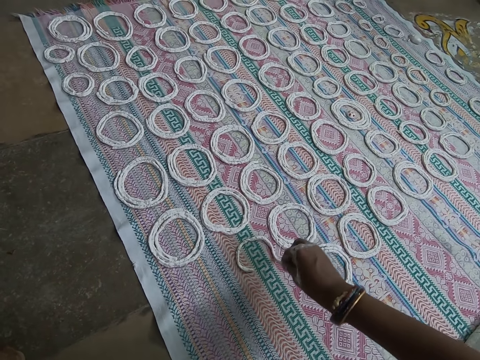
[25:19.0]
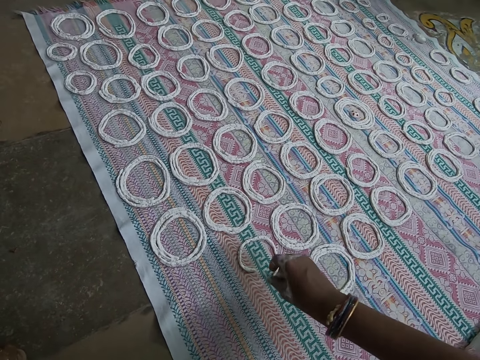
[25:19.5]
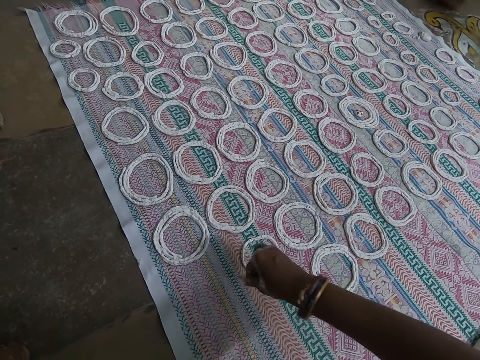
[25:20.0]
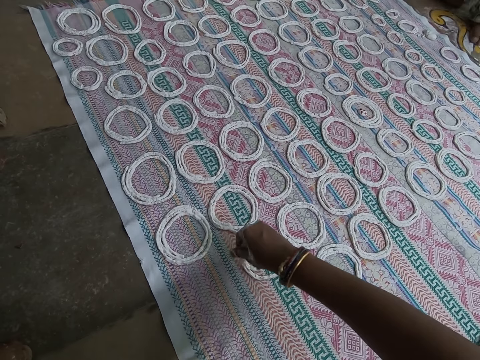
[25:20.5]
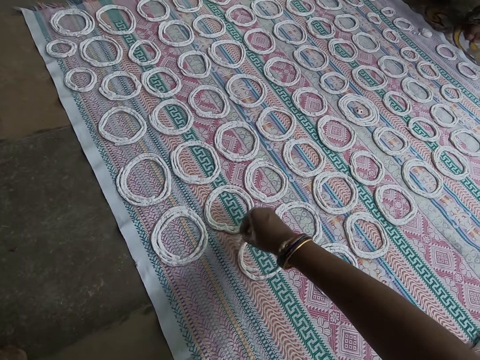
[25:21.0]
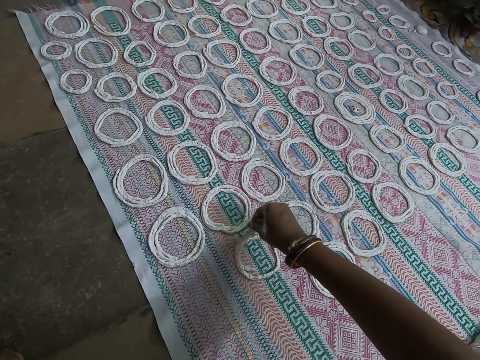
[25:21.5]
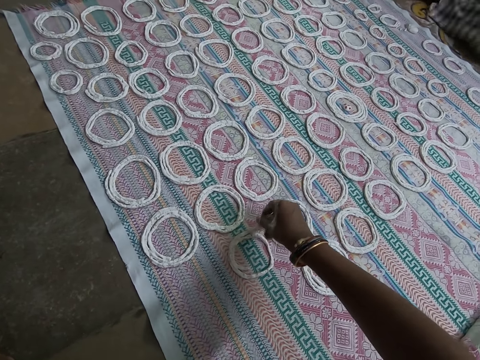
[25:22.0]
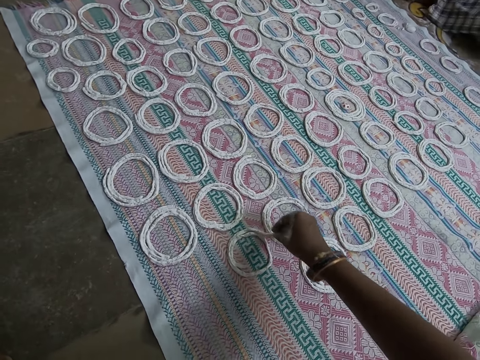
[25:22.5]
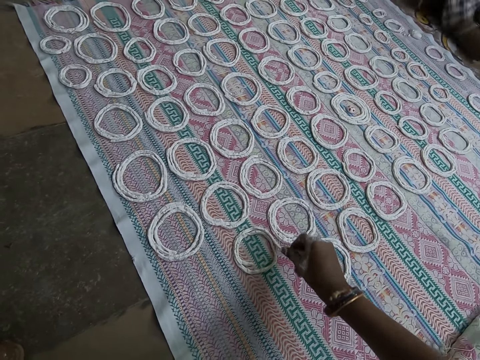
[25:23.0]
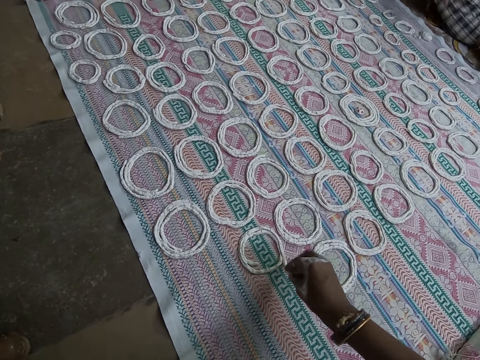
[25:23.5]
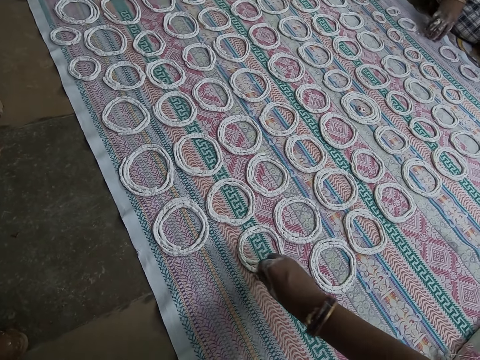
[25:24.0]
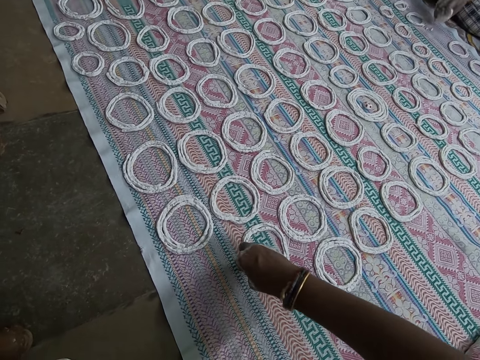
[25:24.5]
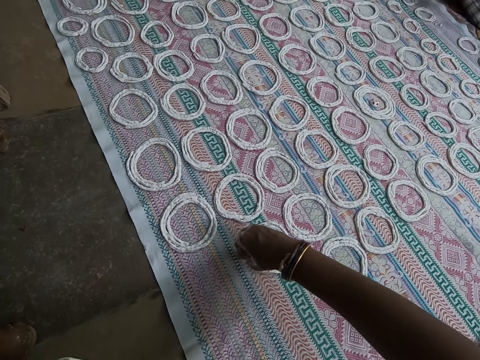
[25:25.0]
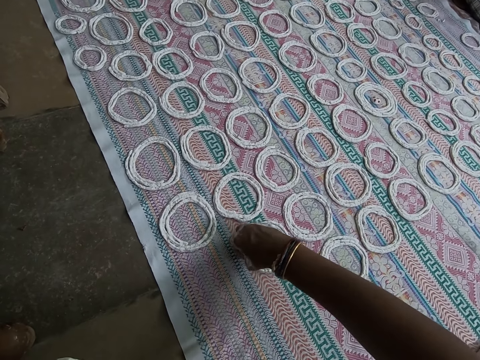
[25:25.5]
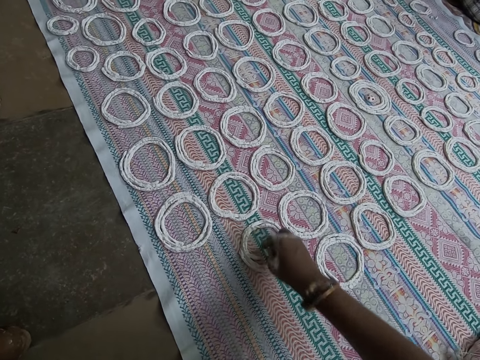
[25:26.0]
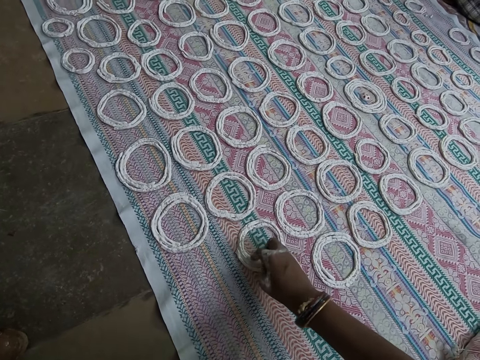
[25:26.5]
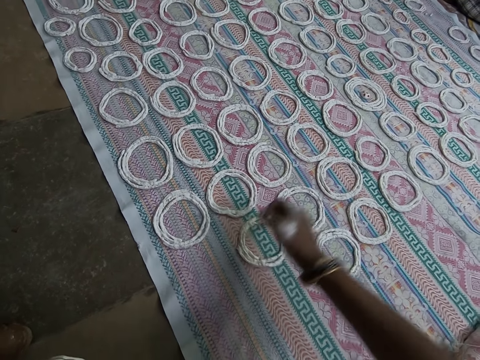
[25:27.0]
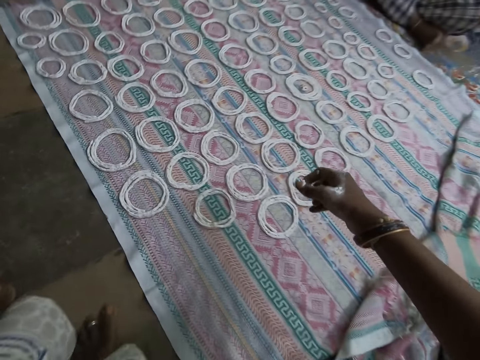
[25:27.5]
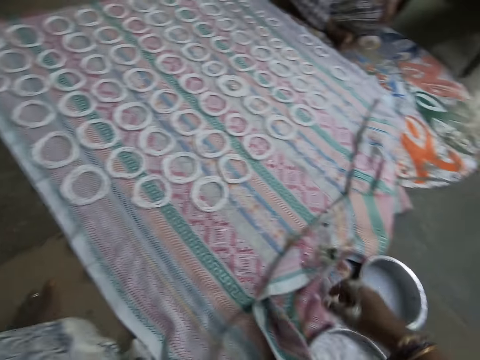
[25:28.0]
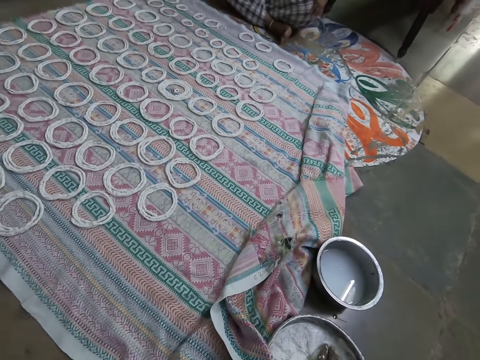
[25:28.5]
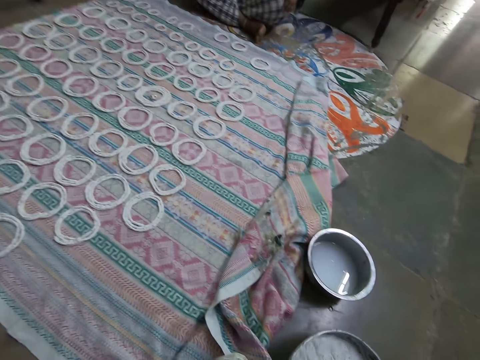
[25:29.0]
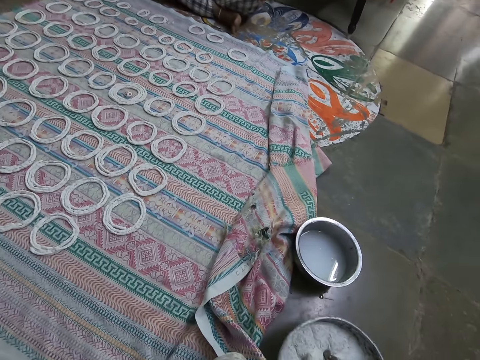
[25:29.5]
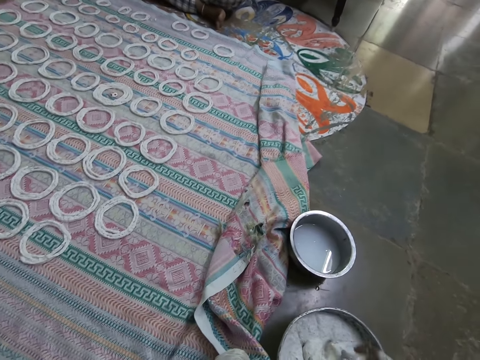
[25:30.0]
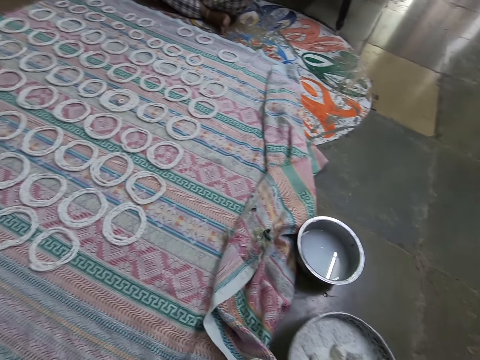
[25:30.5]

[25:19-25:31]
The woman sits on the floor. The camera wearer rolls dough. The woman picks up the murukku paste from the mat with her right hand. The camera wearer touches the murukku paste on the carpet with her right hand. She kneads the murukku paste in the bowl with her right hand.

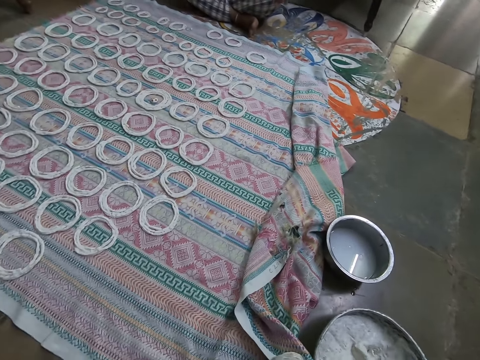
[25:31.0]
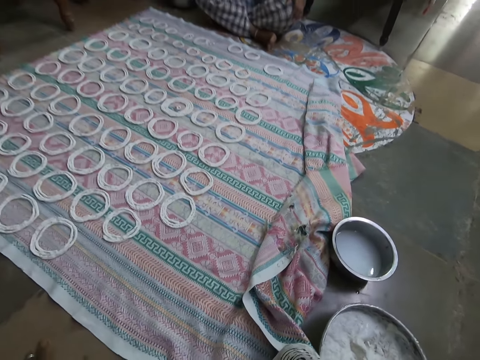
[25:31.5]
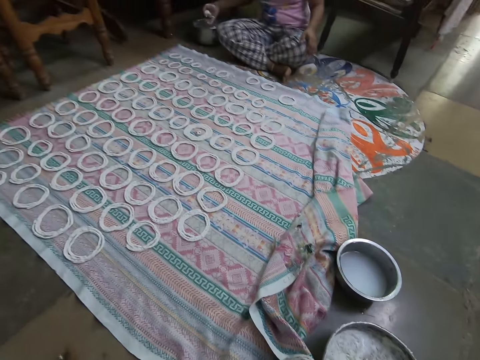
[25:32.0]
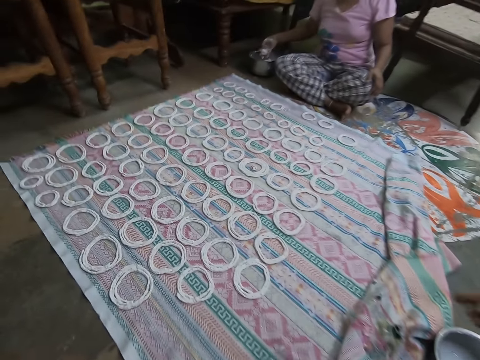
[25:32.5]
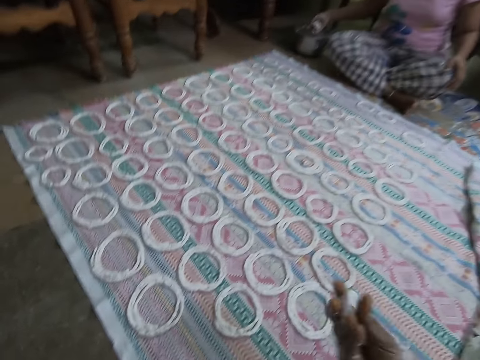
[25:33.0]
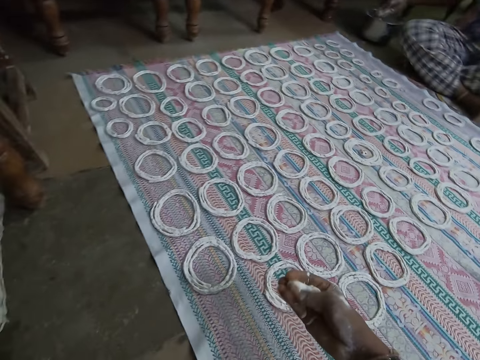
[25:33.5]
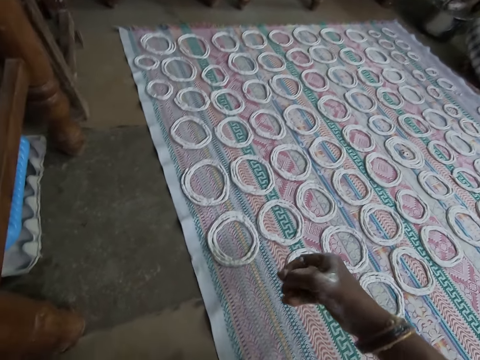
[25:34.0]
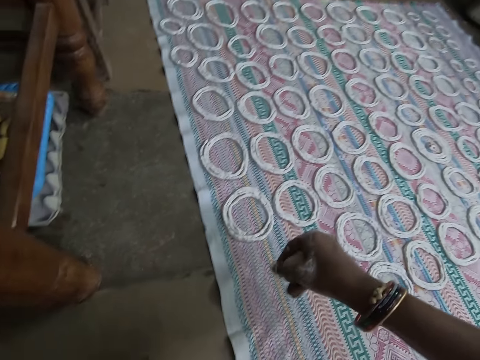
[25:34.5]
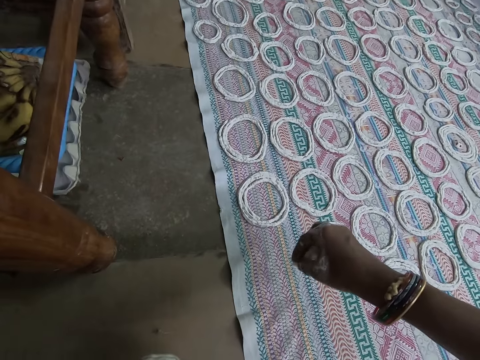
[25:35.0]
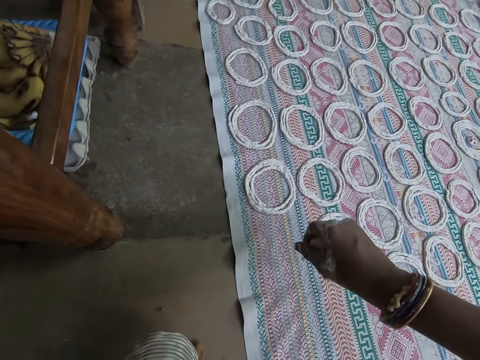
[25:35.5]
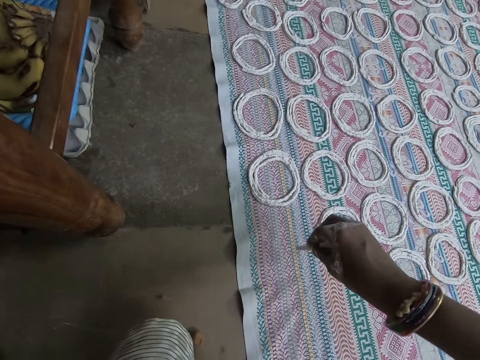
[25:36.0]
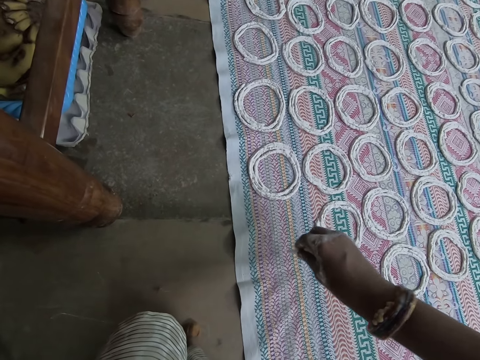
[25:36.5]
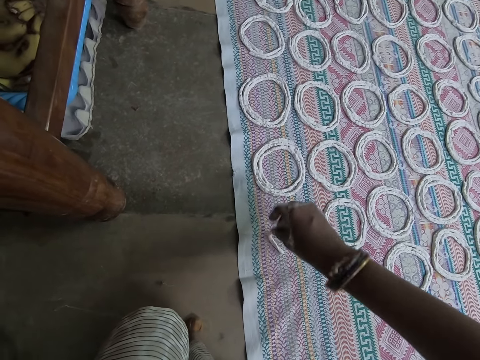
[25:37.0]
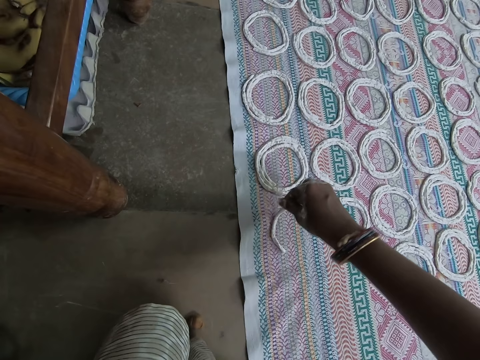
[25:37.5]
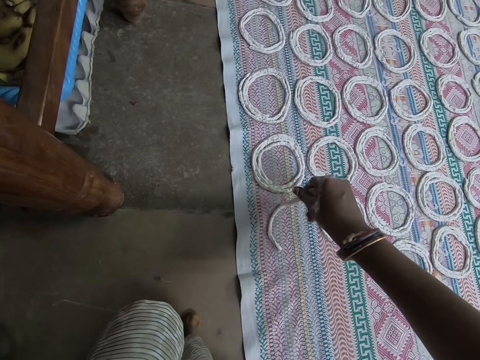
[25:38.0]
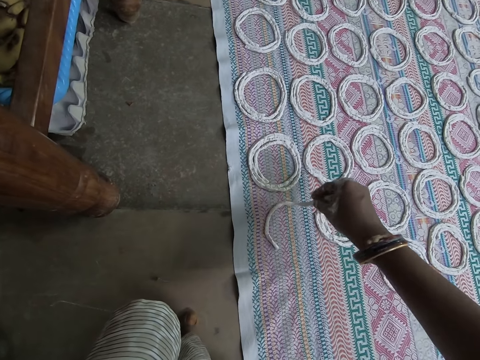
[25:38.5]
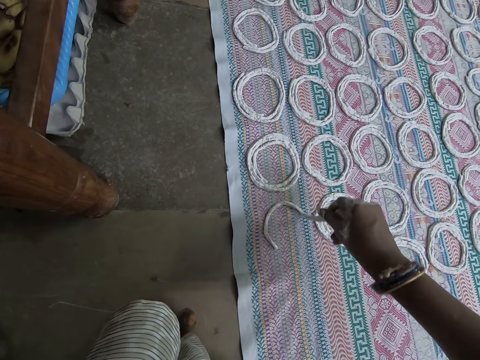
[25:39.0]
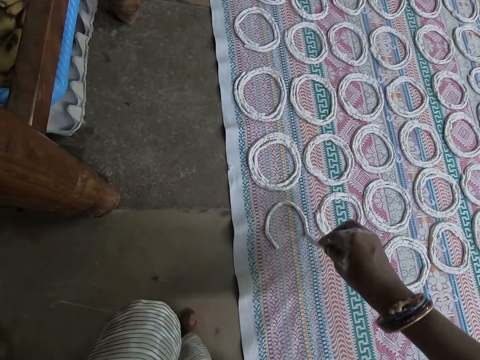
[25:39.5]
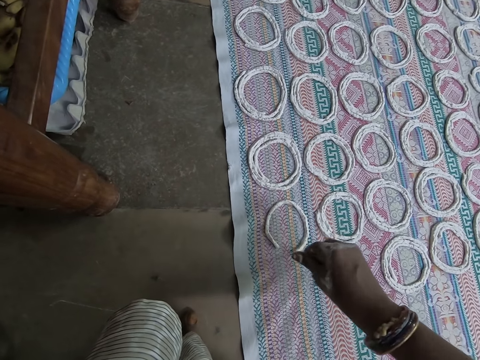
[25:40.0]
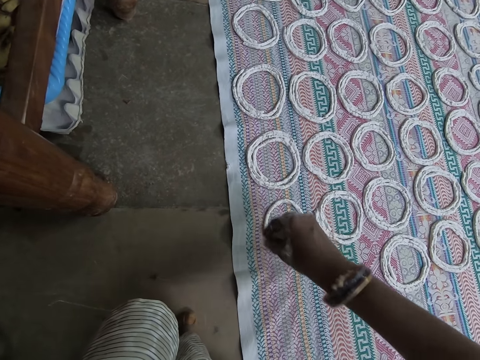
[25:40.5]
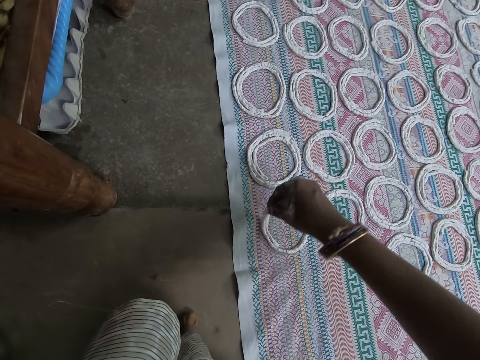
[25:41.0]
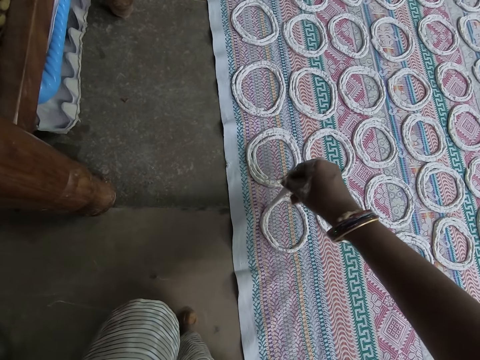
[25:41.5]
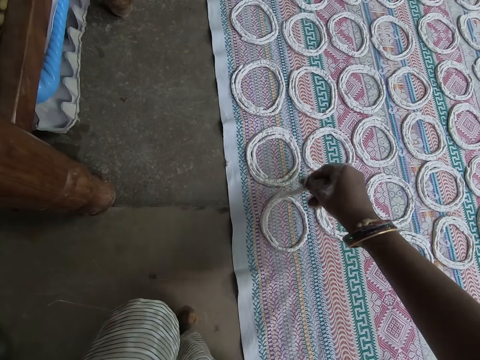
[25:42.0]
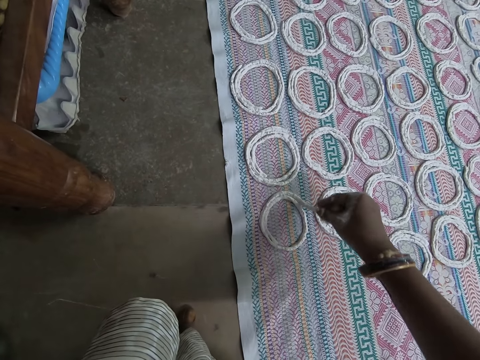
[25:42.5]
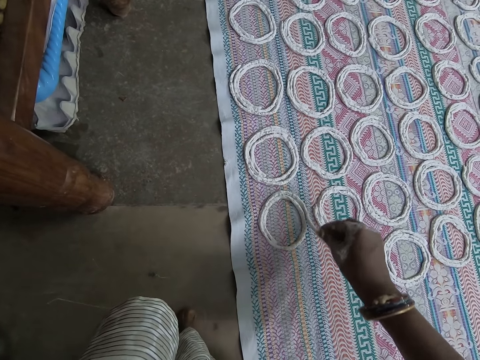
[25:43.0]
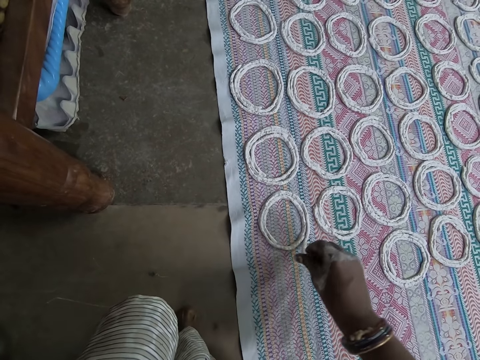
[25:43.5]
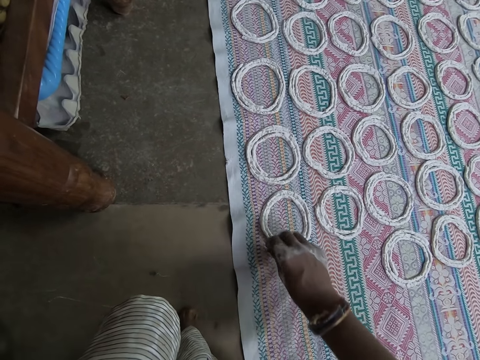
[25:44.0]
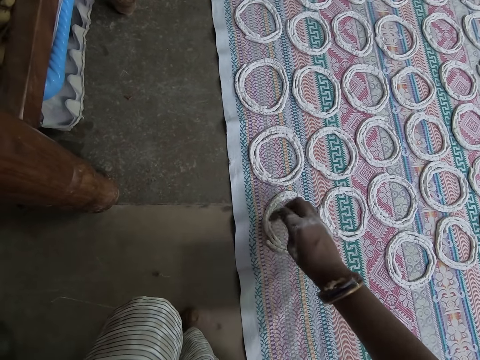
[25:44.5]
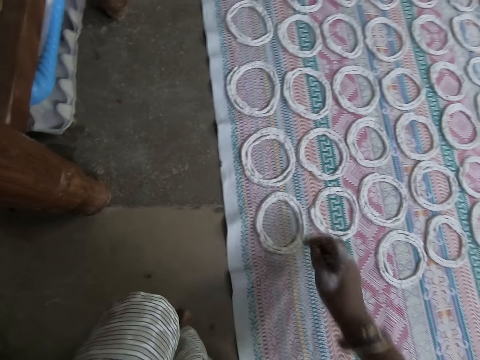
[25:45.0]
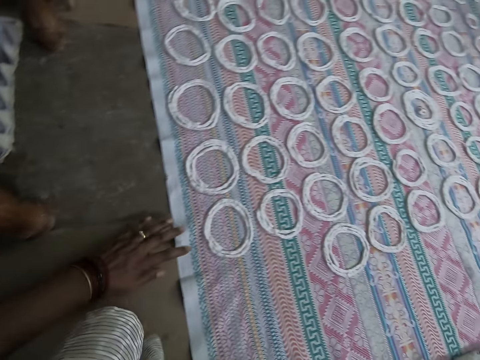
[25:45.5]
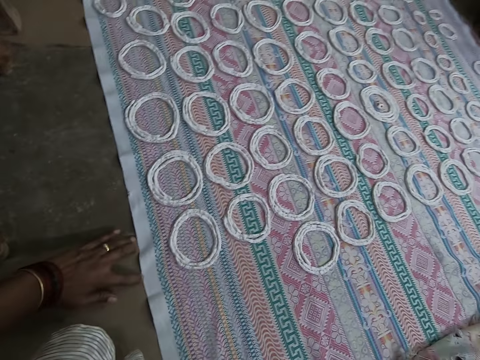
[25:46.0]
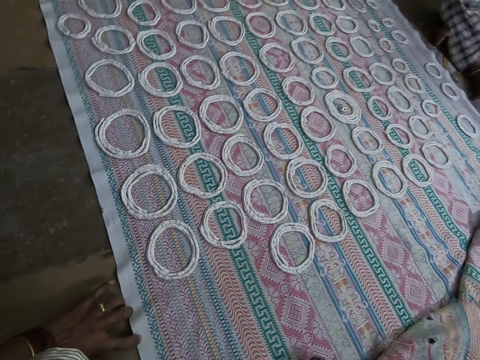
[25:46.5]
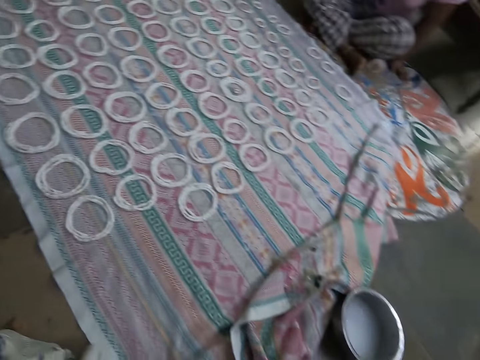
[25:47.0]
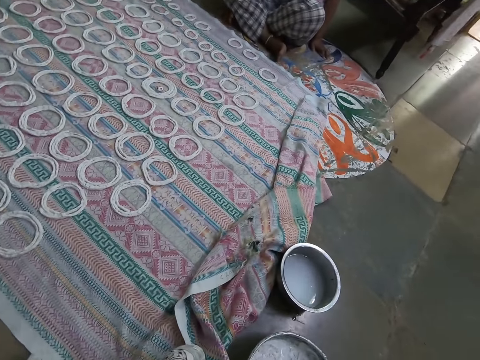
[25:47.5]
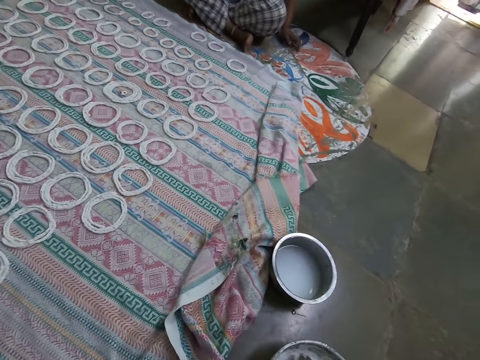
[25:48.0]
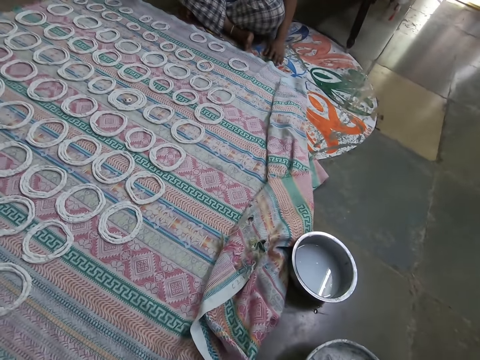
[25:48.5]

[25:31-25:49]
The woman molds the murukku paste with her right hand. The camera wearer picks the dough from the bowl. She molds the murukku paste with her right hand. She curls the murukku paste on the mat with her right hand. She rolls the dough. She touches the murukku paste on the mat with her right hand. She touches the mat on the floor with her left hand.
